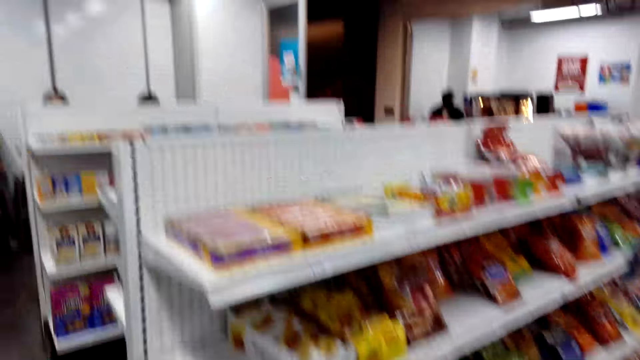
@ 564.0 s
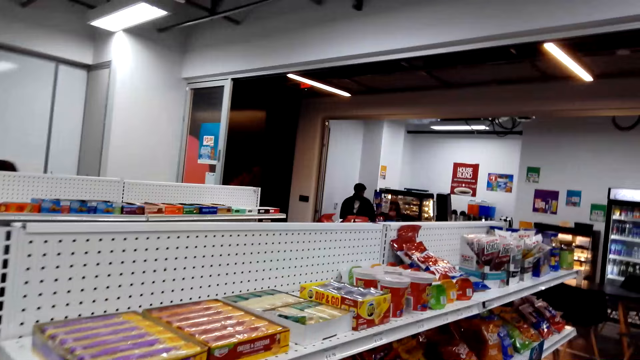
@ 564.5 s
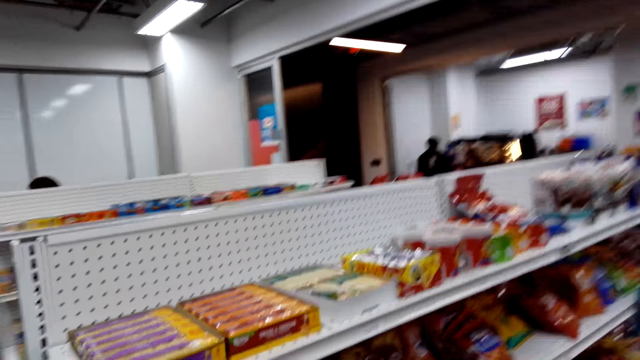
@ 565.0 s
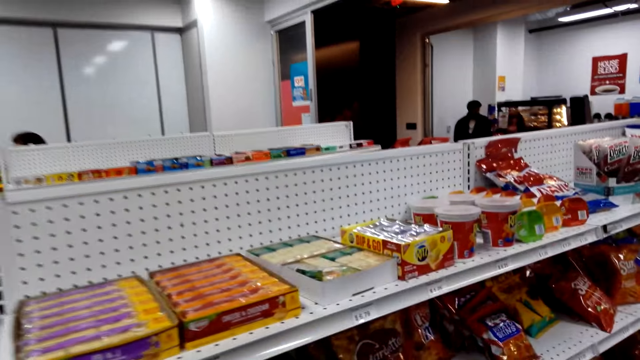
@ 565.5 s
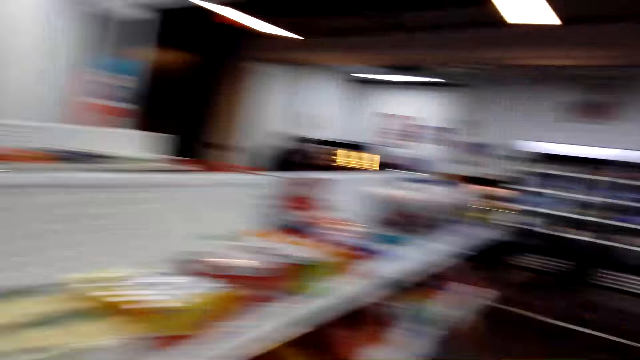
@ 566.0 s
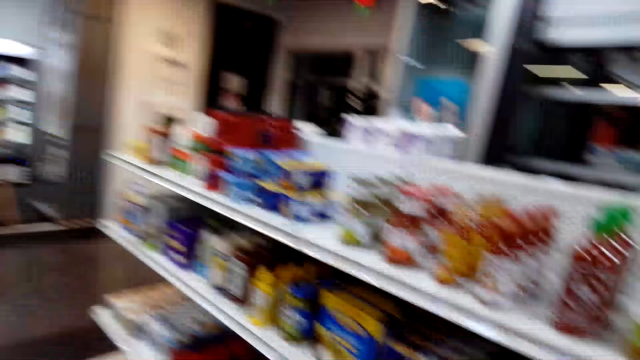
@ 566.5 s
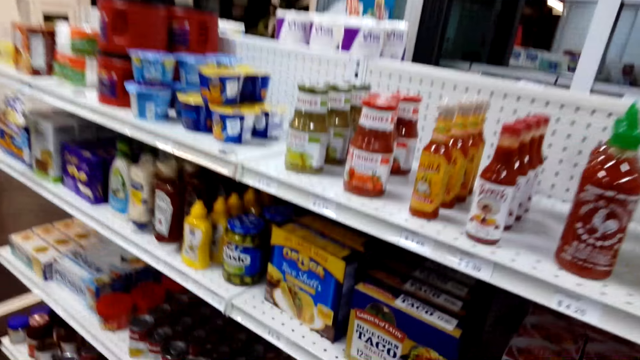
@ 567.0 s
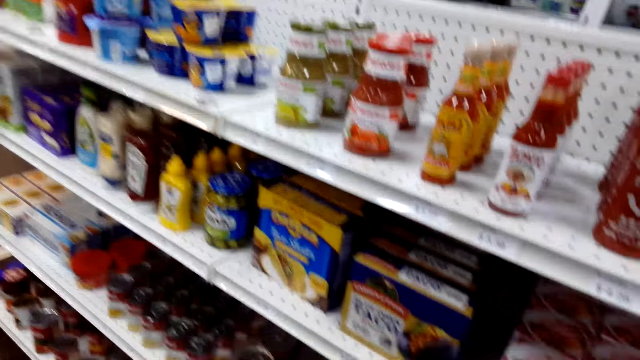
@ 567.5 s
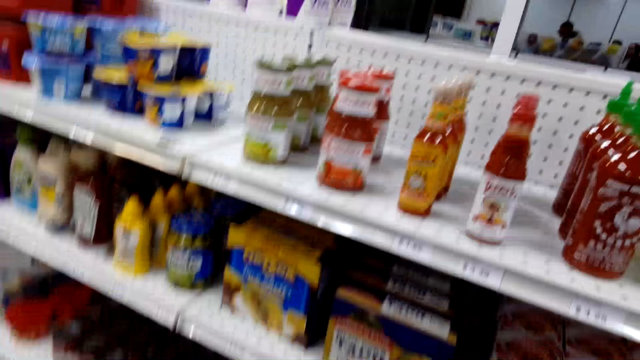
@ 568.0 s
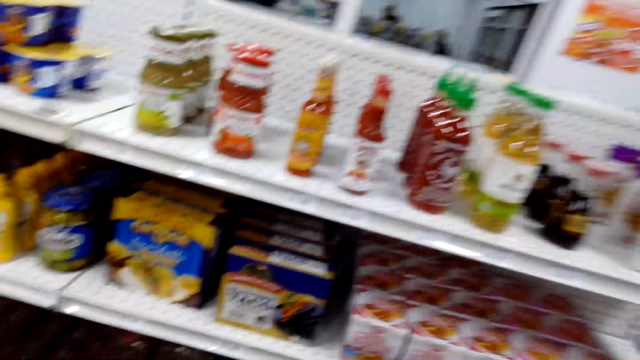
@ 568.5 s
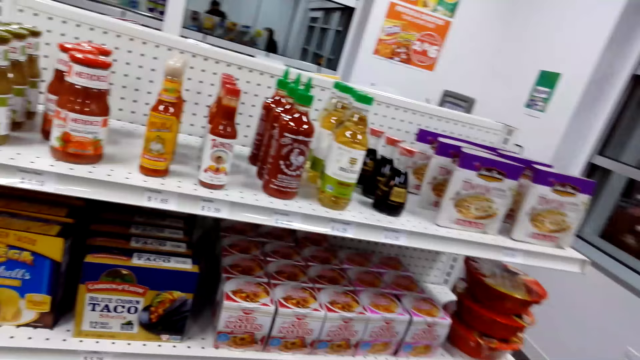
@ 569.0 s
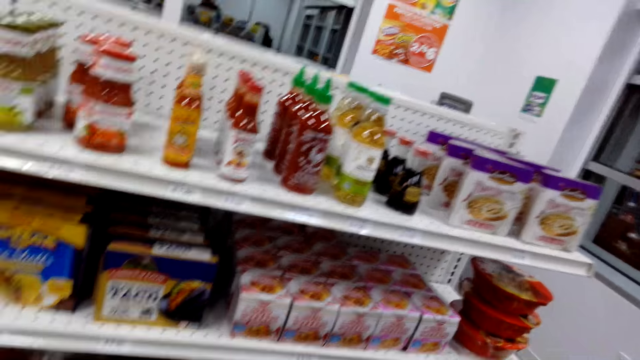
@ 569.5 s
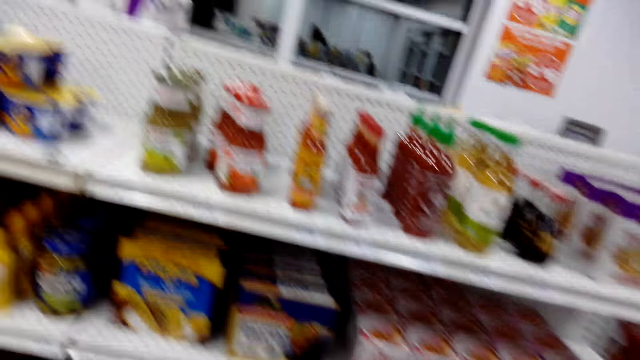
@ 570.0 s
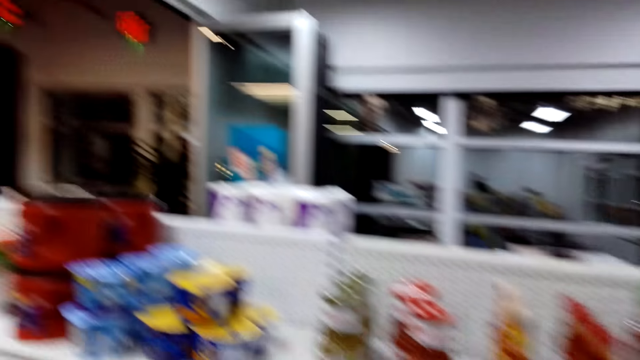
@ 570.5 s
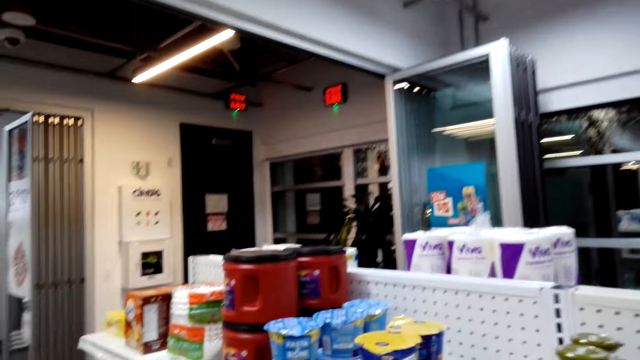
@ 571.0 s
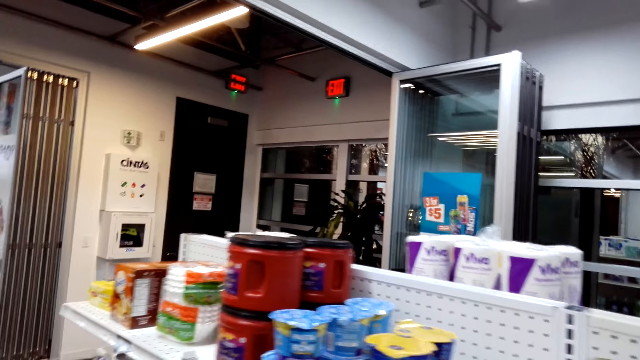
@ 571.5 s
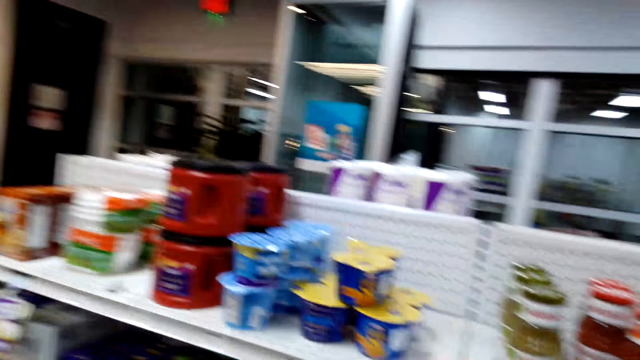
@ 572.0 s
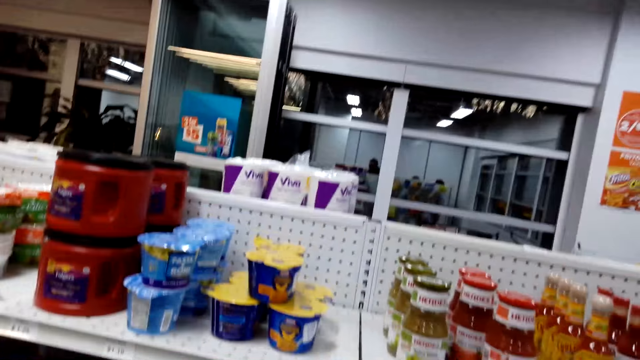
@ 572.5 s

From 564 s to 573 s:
The camera wearer looks around.

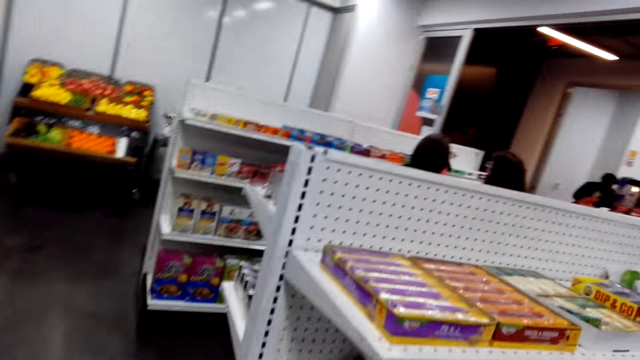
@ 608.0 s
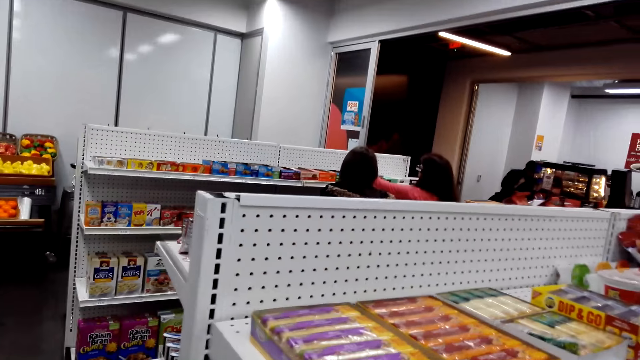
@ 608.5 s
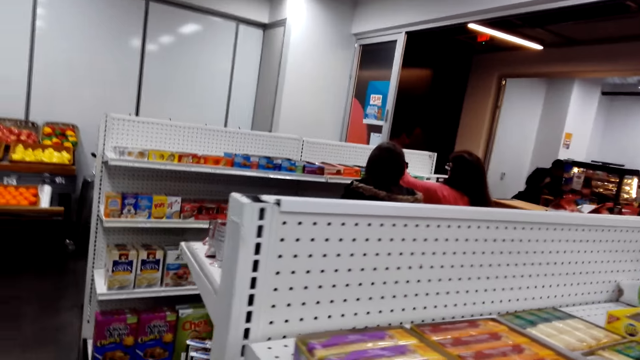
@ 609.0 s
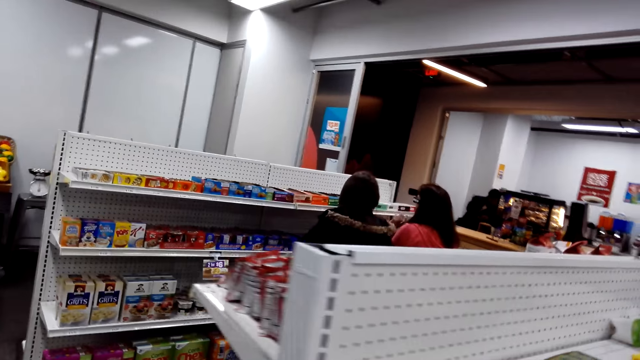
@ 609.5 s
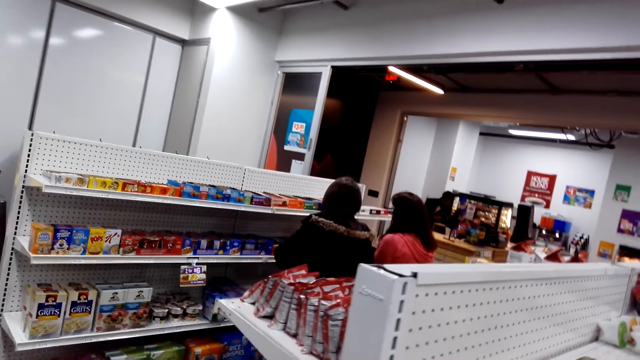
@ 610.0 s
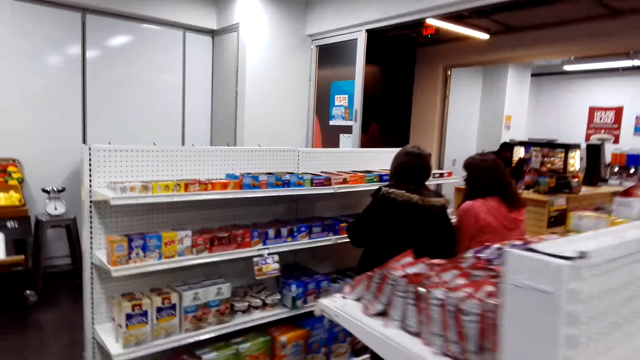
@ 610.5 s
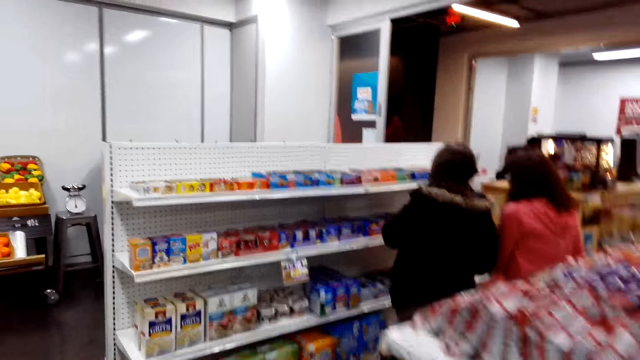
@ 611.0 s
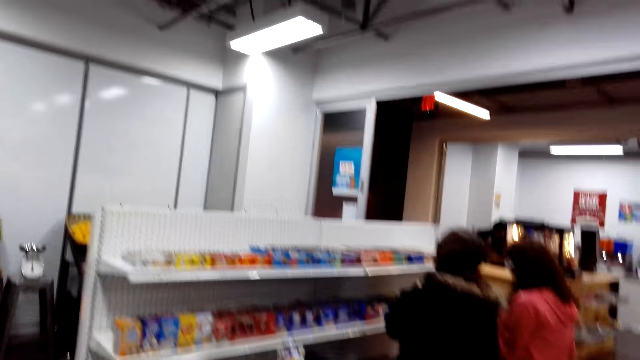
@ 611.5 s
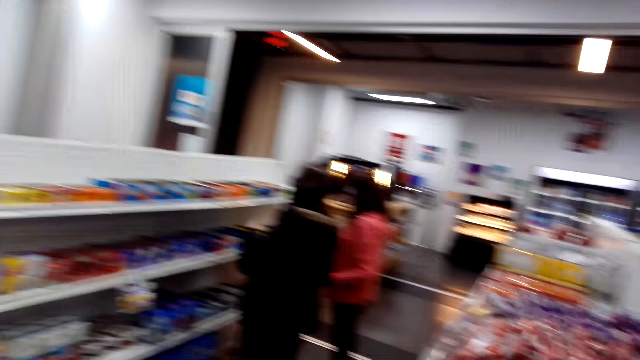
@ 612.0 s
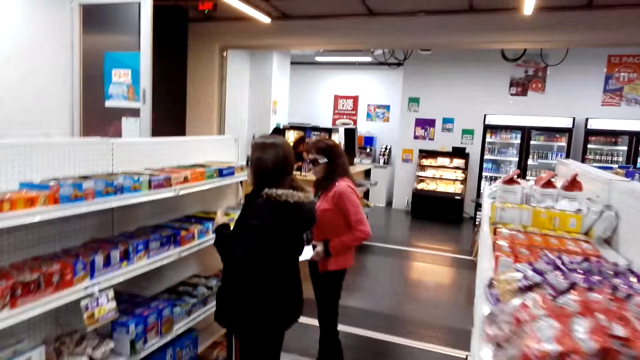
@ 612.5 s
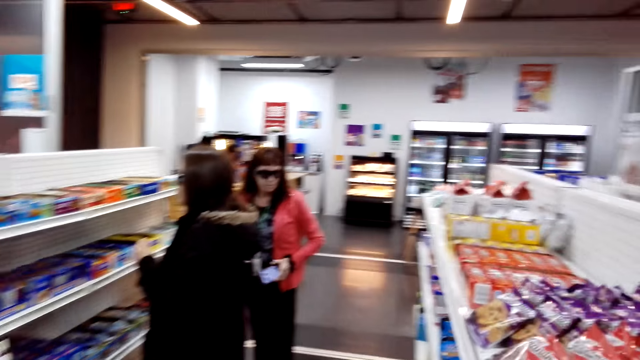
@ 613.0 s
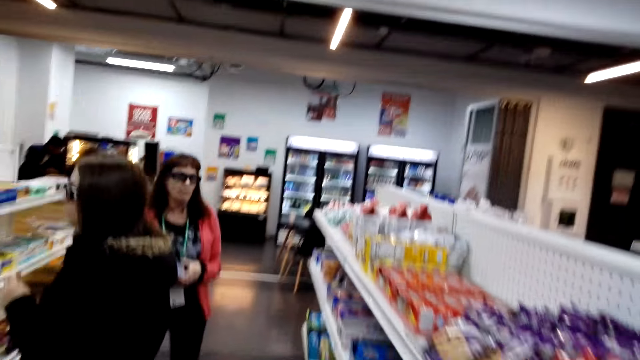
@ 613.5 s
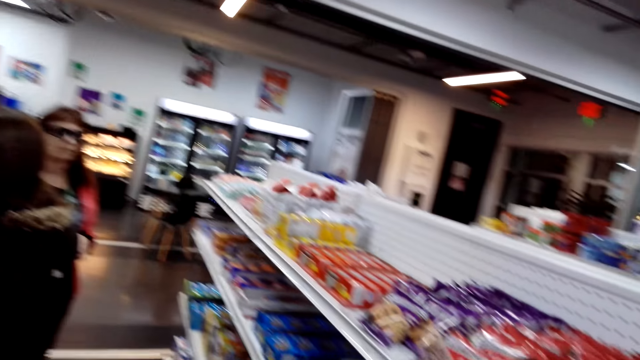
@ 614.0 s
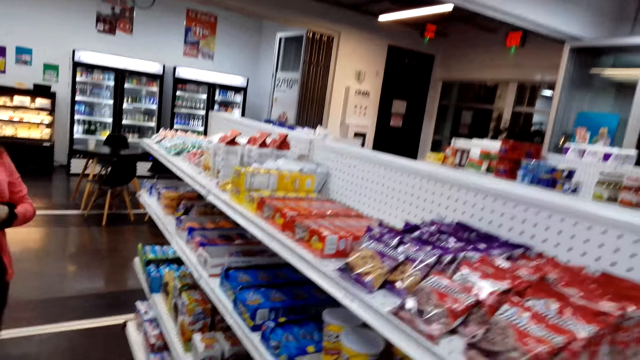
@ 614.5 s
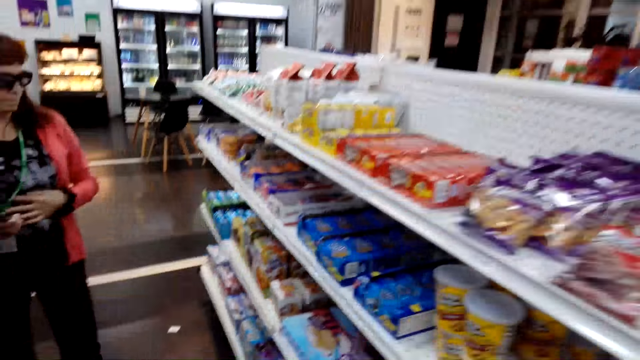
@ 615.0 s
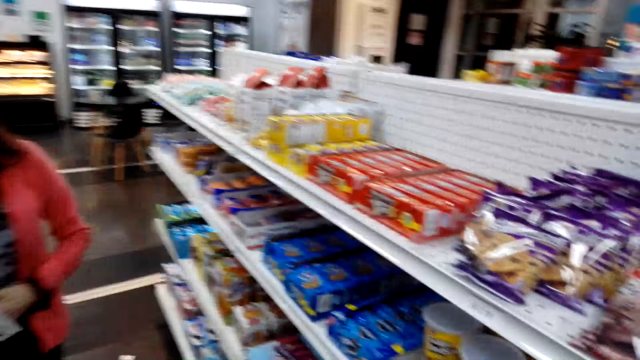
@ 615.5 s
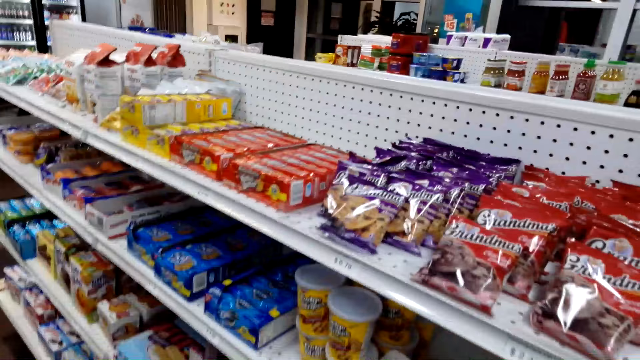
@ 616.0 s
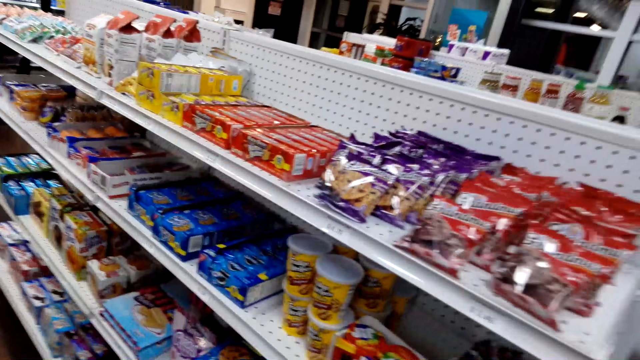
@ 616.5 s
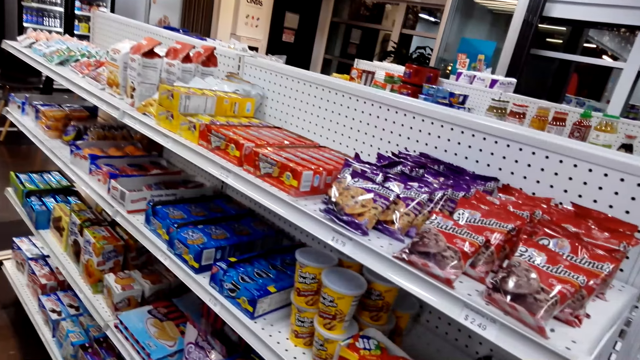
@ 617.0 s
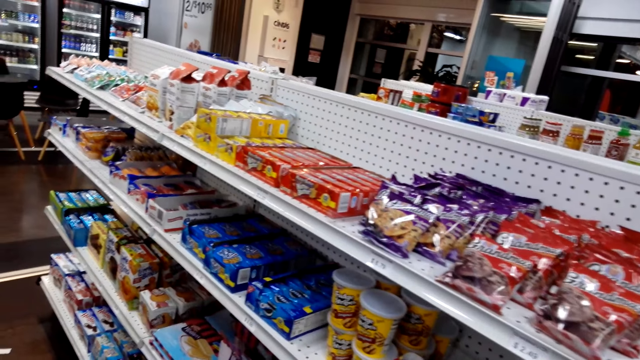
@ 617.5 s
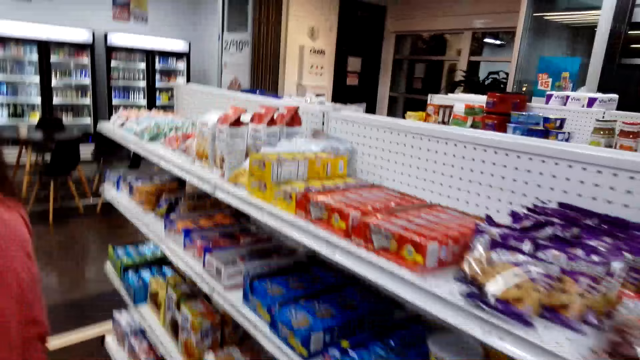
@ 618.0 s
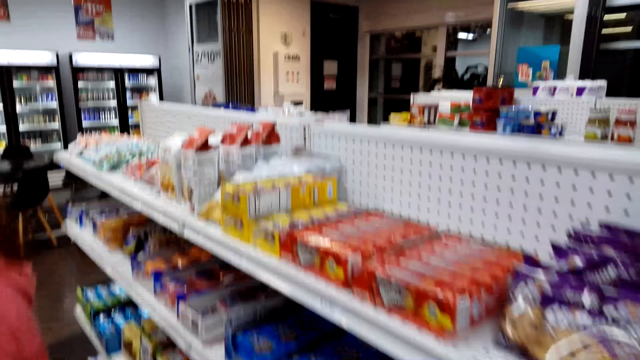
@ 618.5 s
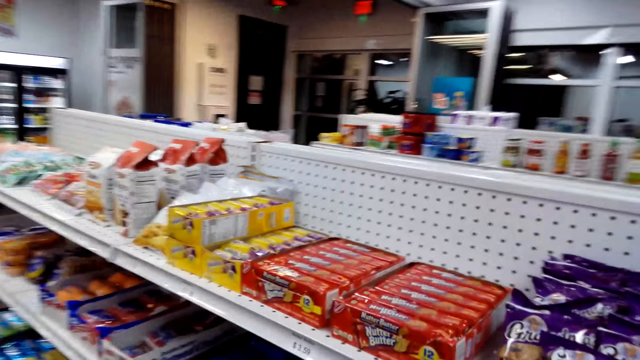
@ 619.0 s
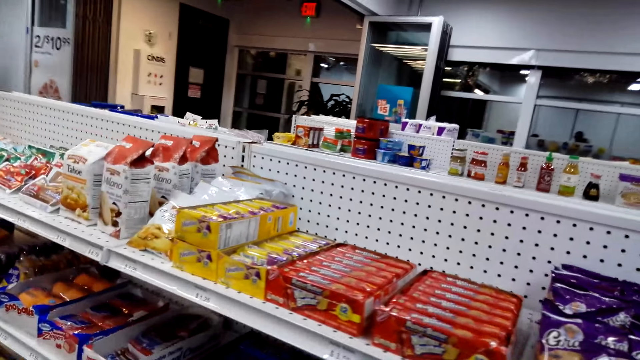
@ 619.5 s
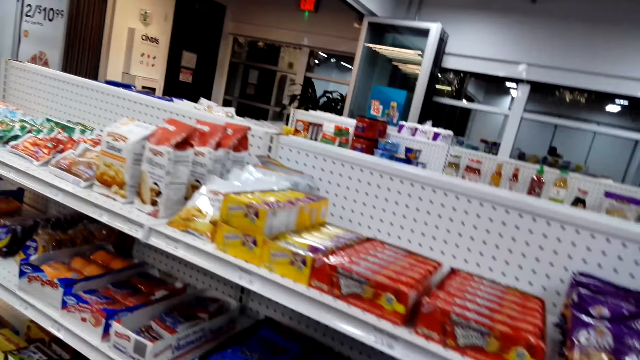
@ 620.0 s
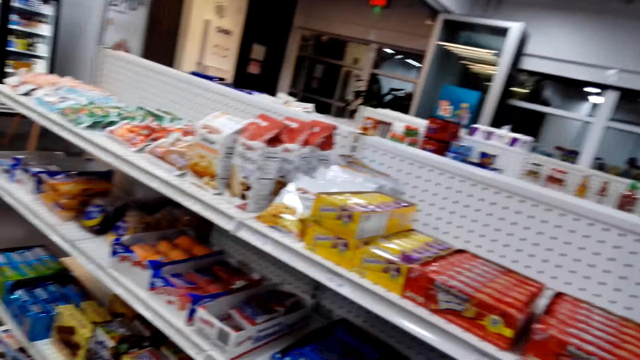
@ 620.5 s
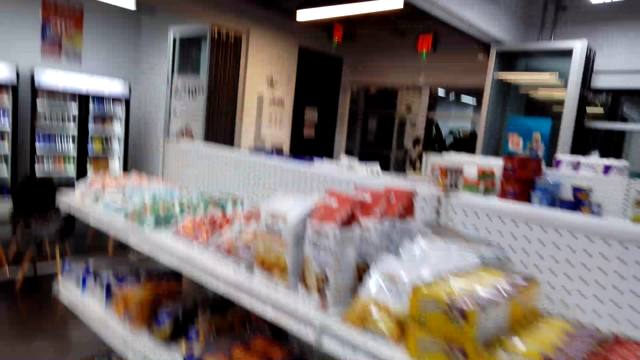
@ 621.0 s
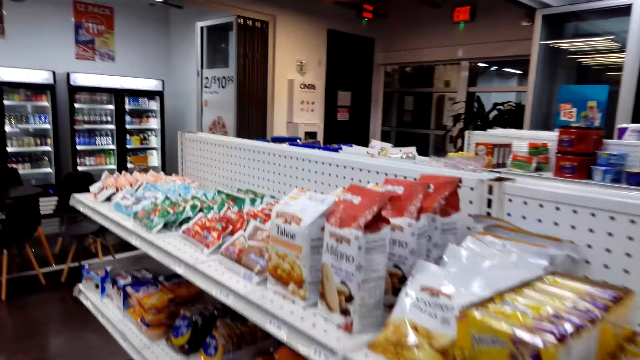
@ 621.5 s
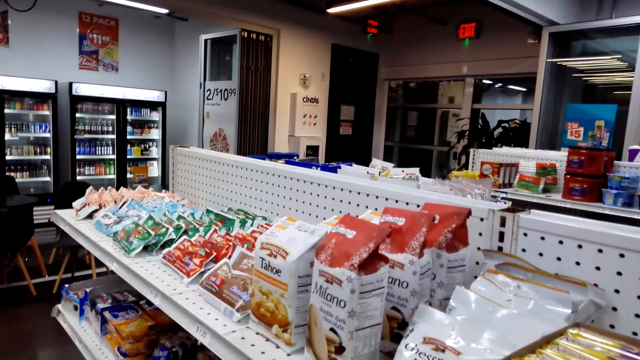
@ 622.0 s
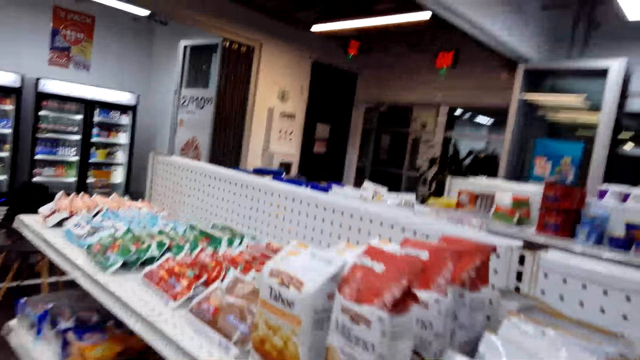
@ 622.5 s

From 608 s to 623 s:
The camera wearer walks around the supermarket. They look around.
